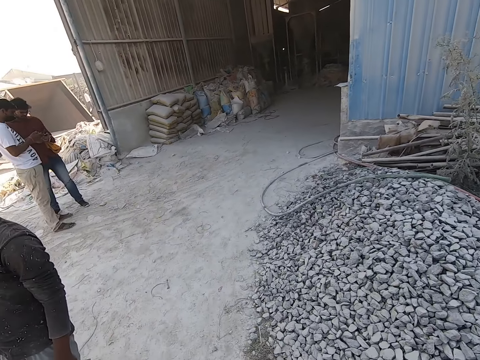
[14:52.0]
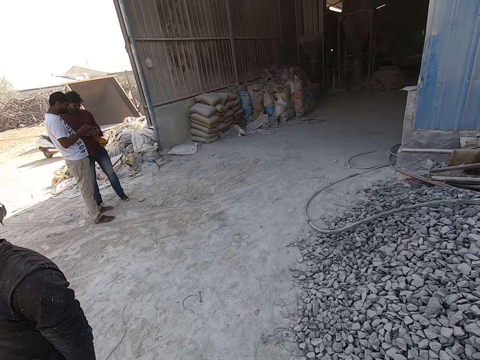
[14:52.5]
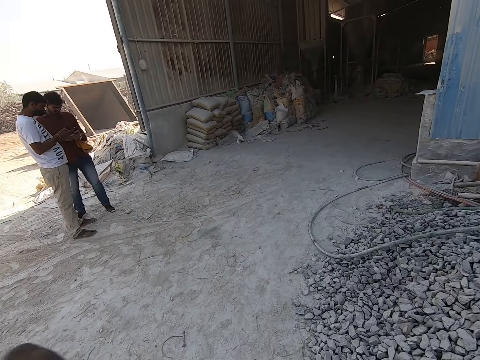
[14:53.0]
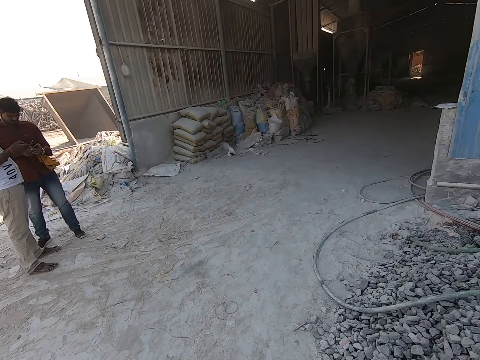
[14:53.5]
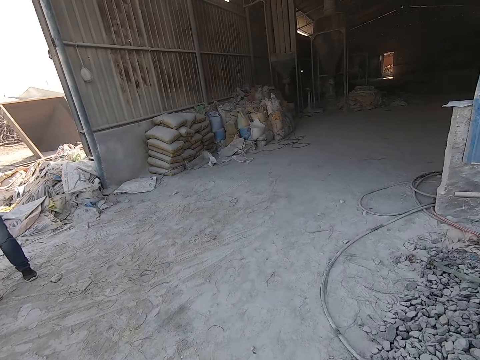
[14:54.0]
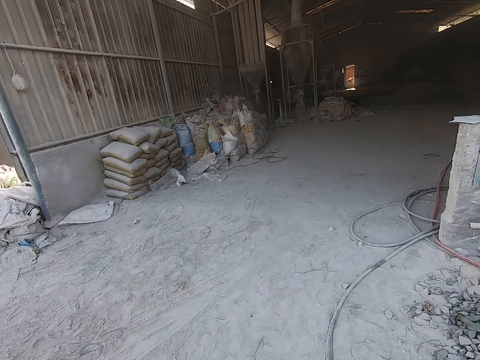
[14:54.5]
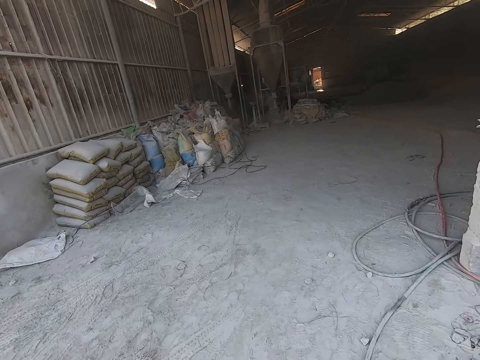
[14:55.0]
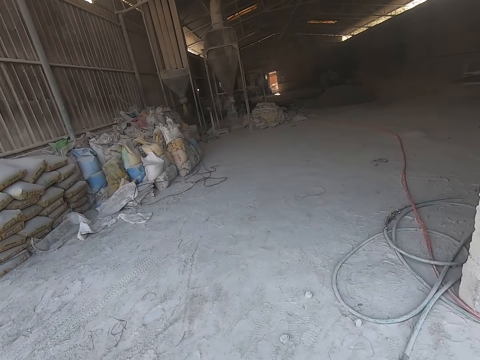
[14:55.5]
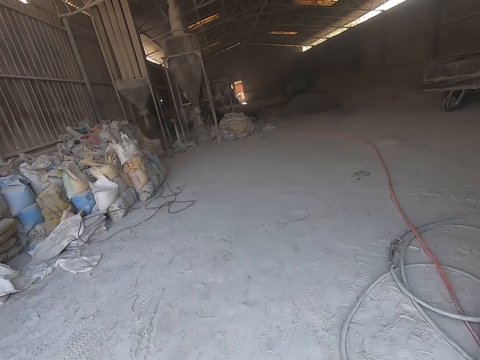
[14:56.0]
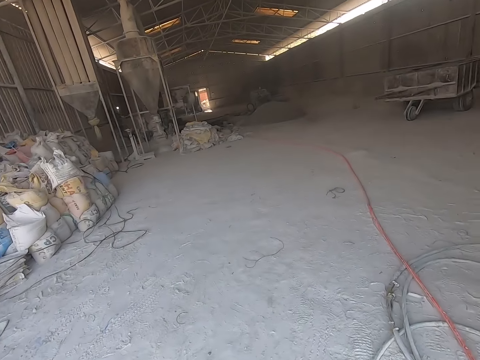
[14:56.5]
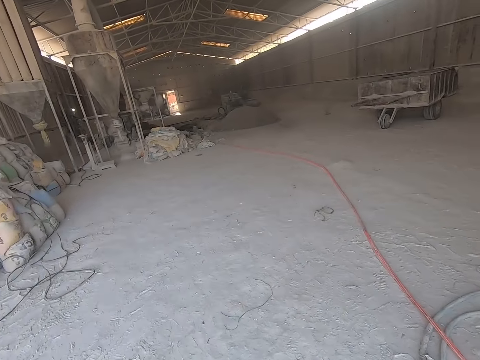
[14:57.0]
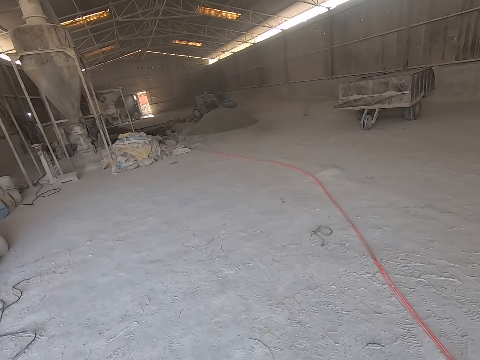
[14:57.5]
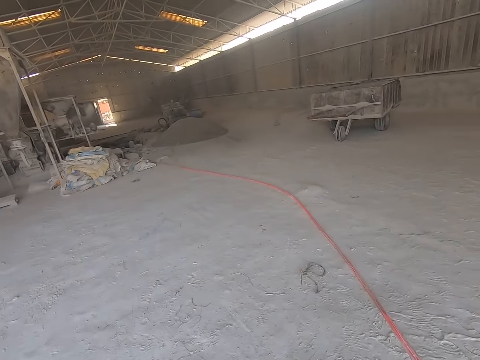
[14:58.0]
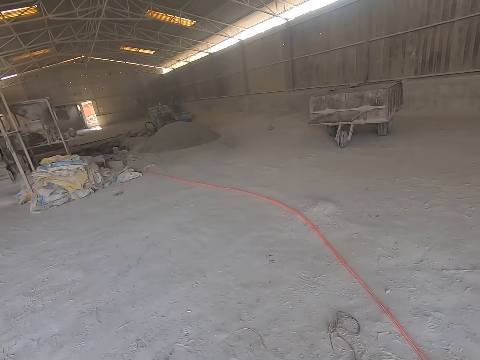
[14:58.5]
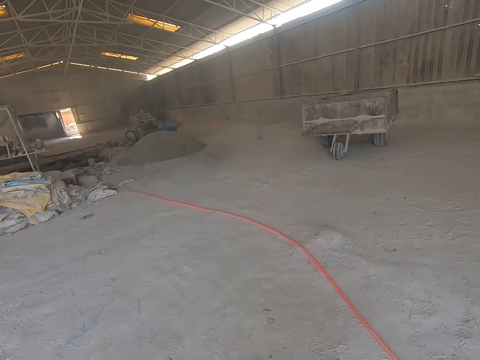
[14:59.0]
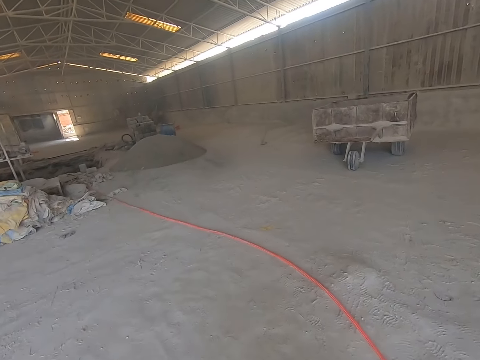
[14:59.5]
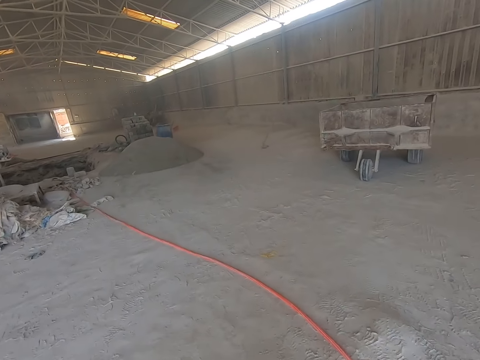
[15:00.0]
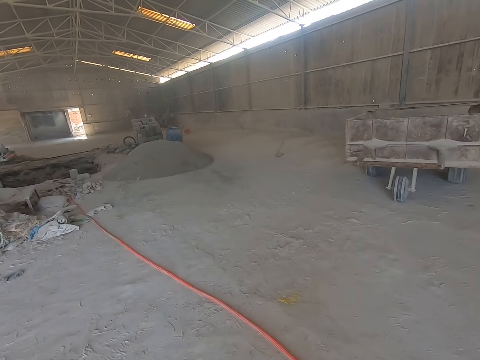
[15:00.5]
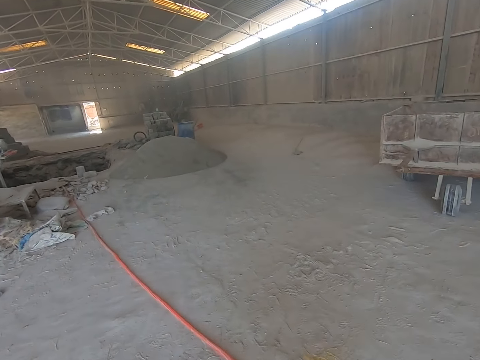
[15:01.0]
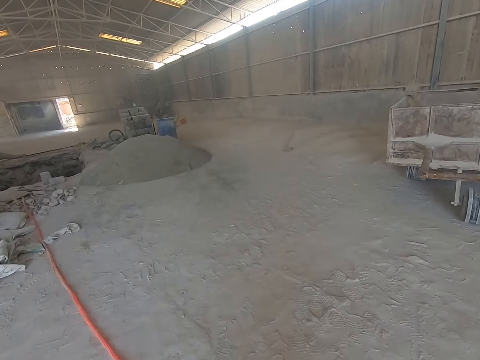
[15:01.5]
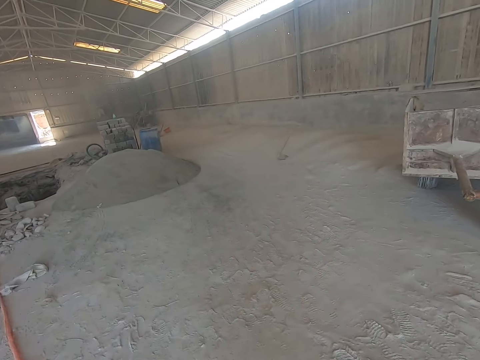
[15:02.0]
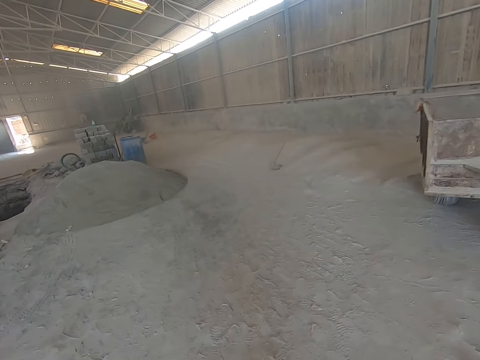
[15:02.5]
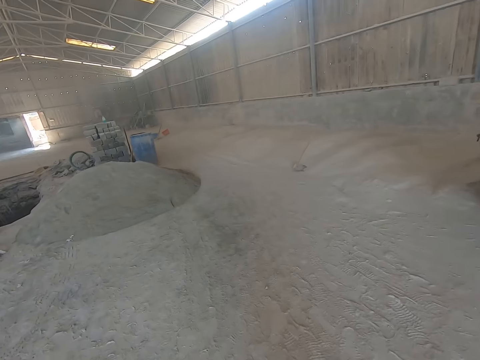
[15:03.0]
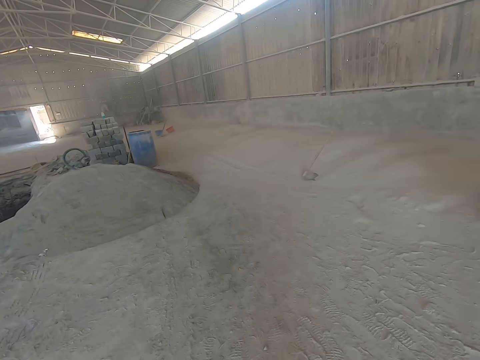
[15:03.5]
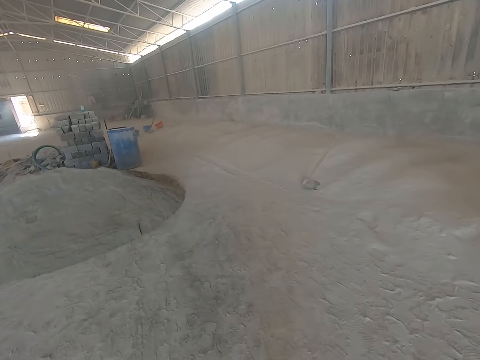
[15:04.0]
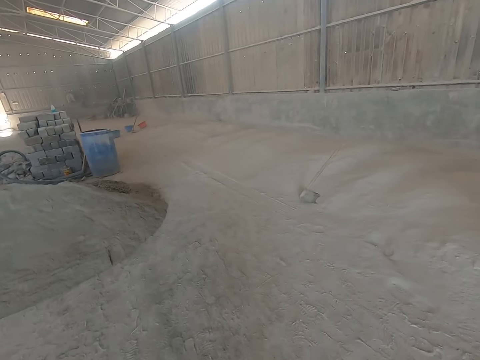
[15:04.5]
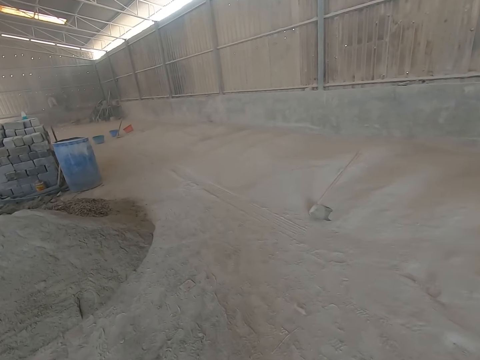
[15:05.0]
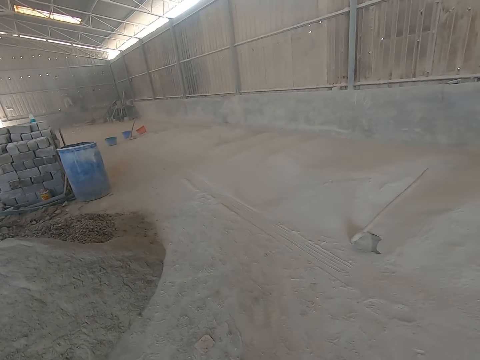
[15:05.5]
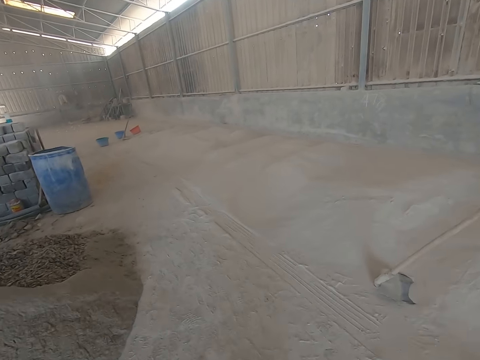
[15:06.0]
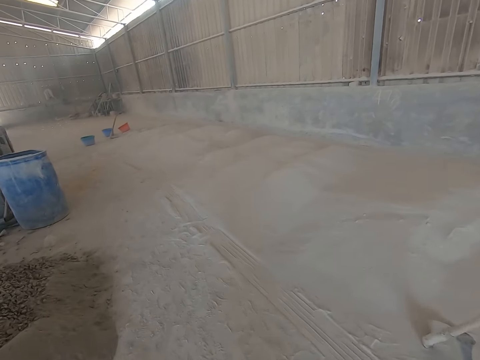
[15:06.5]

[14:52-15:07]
The camera wearer converses with the man. They walk back in the building.

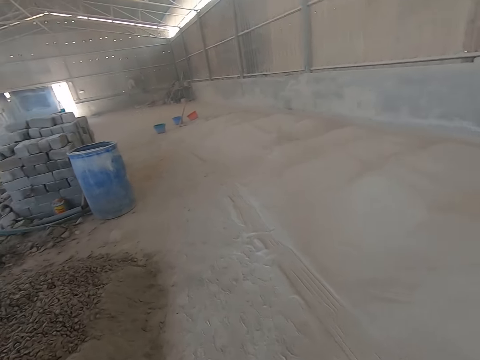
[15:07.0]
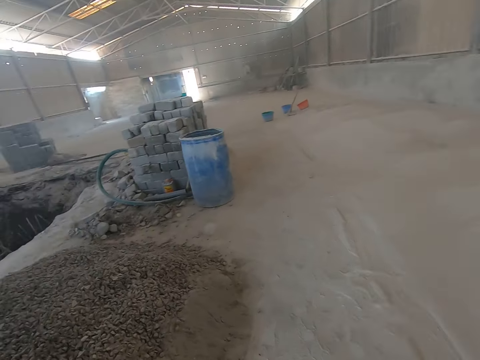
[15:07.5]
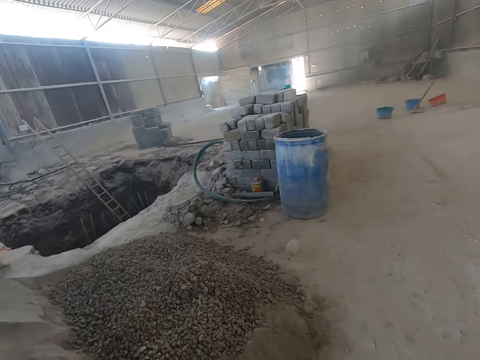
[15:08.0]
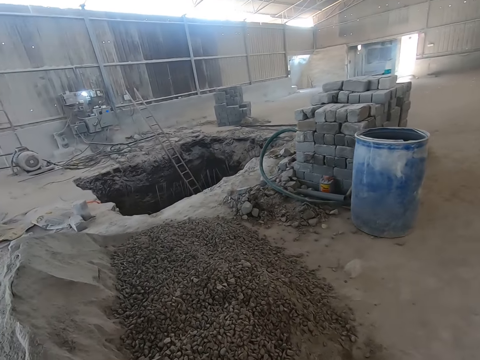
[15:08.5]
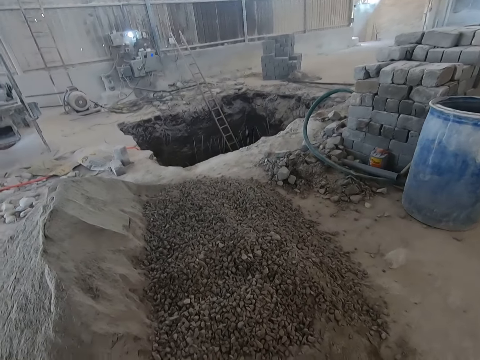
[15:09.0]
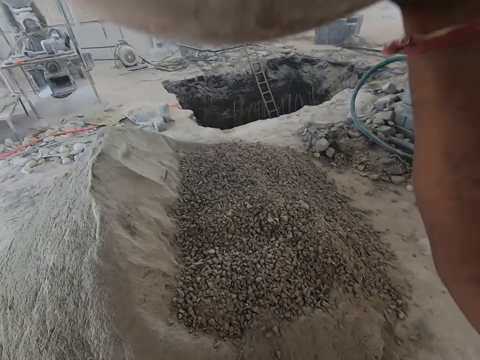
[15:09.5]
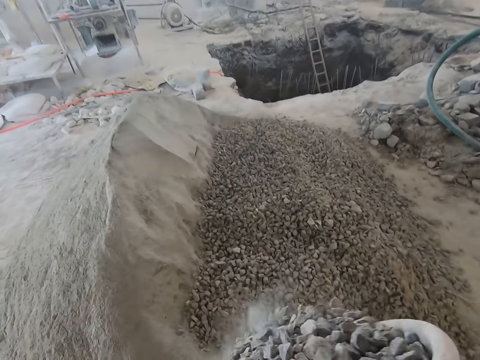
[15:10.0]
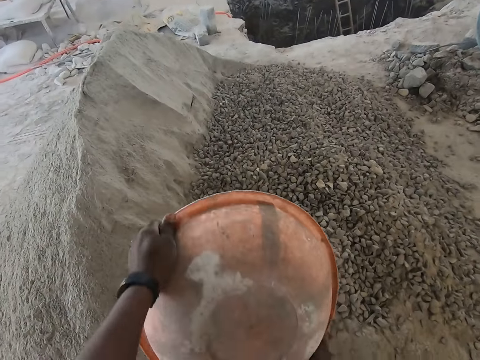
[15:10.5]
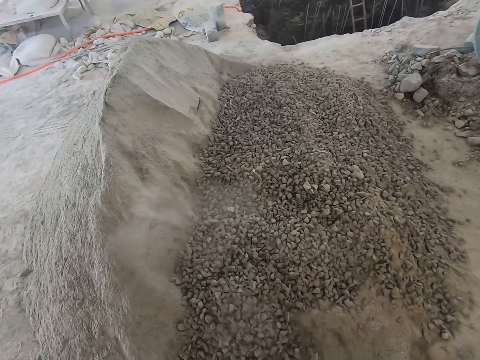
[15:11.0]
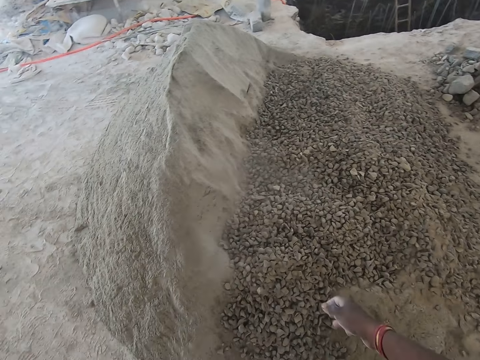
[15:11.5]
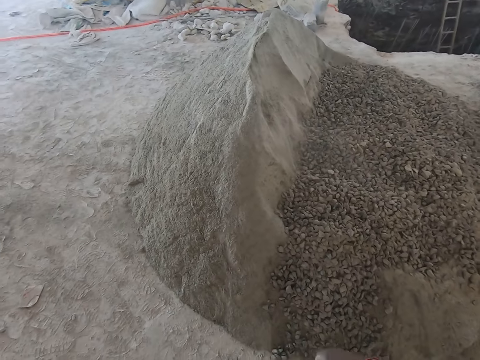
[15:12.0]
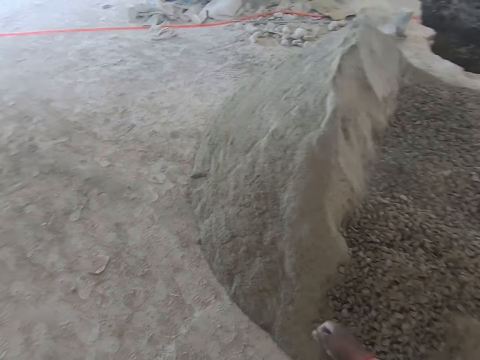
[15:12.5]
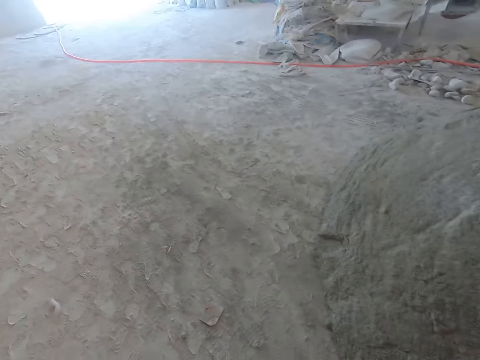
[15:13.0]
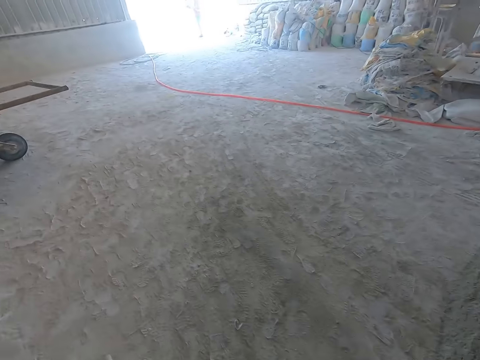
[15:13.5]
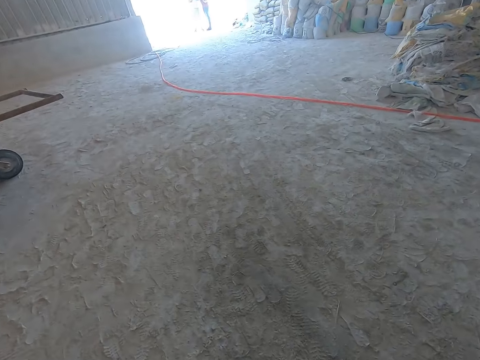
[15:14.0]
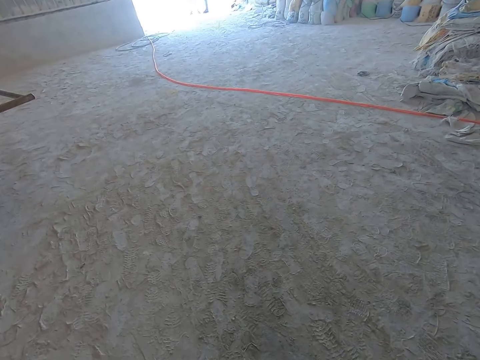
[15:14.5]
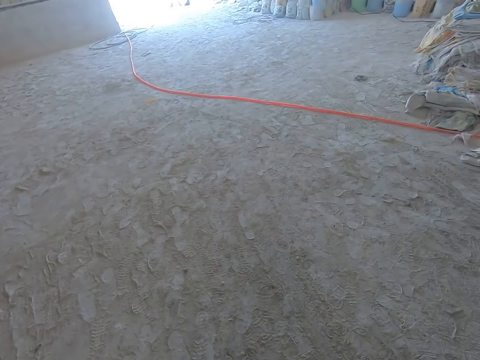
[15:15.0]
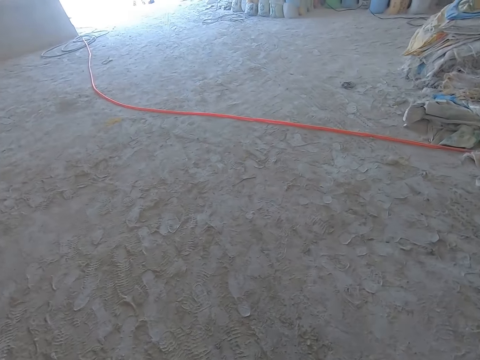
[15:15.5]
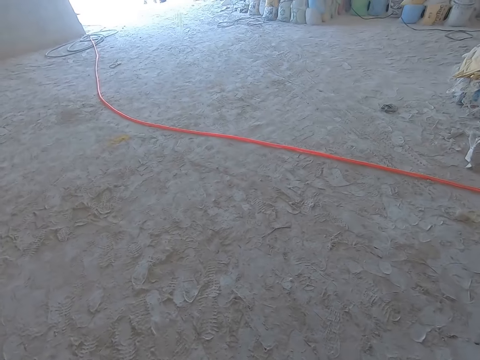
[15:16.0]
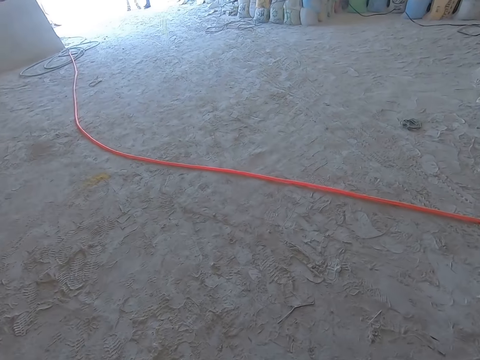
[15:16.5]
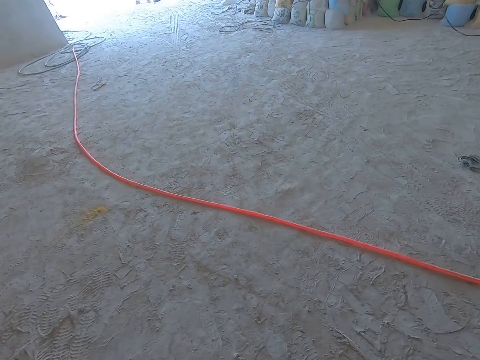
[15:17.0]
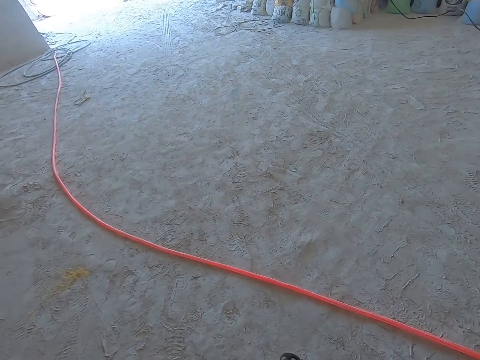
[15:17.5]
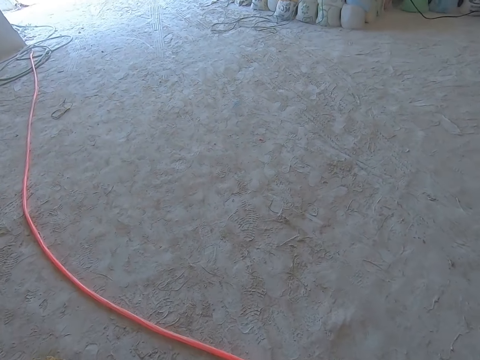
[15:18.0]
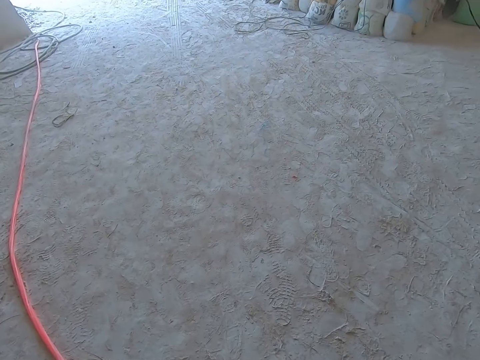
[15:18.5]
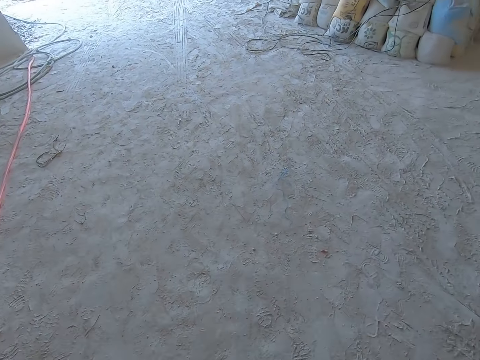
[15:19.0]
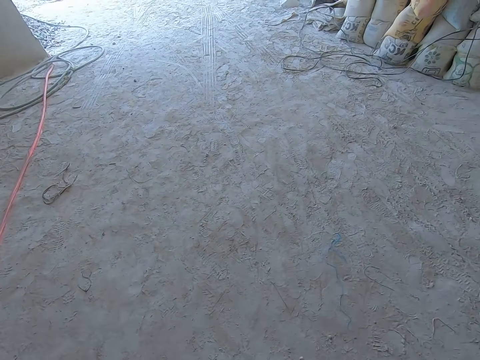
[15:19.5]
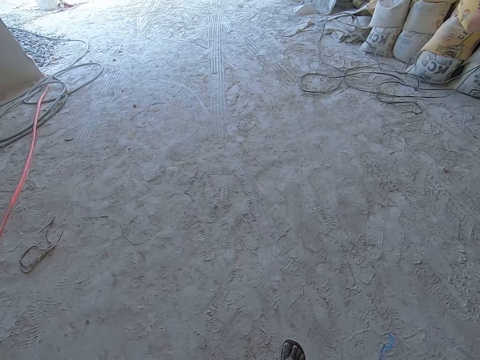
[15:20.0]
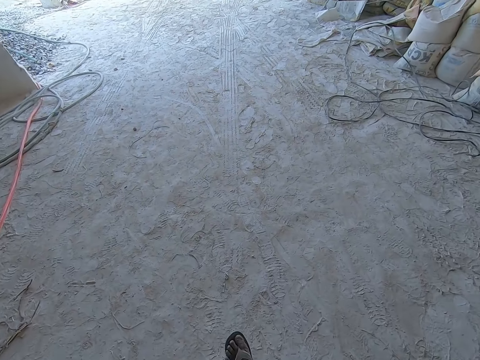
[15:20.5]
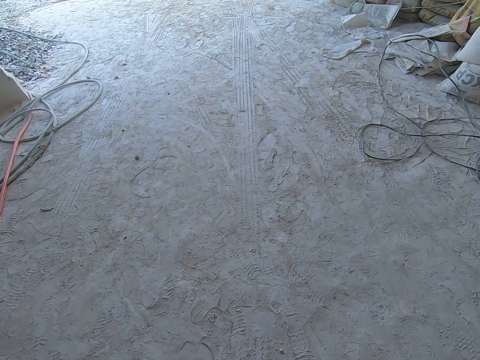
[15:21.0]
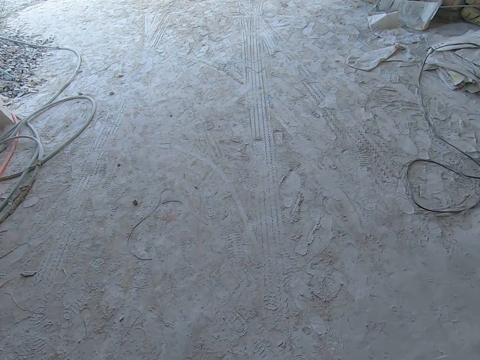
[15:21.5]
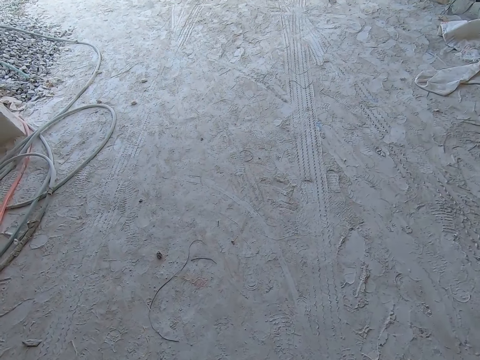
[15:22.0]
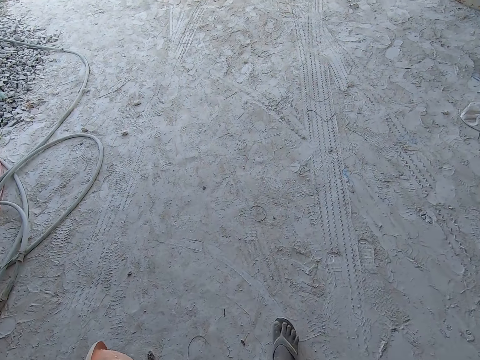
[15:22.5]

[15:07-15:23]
The camera wearer pours the gravel in the head pan on the ground with both hands. He walks outside.
